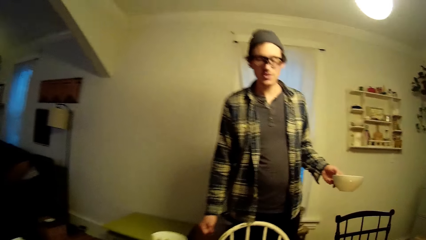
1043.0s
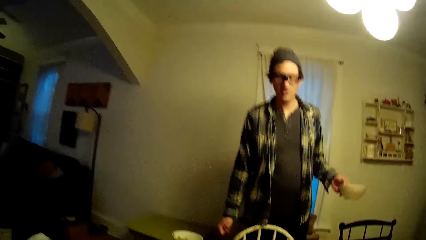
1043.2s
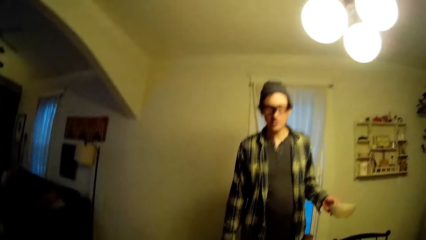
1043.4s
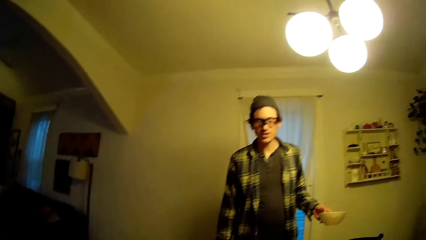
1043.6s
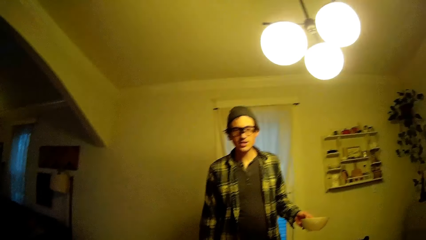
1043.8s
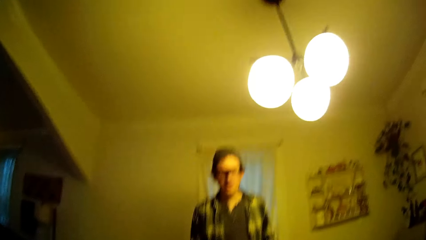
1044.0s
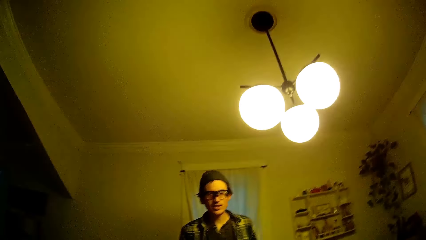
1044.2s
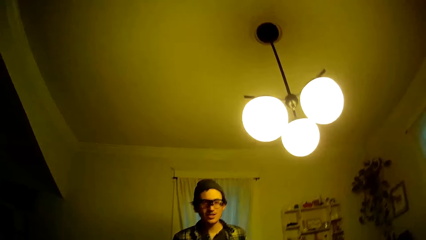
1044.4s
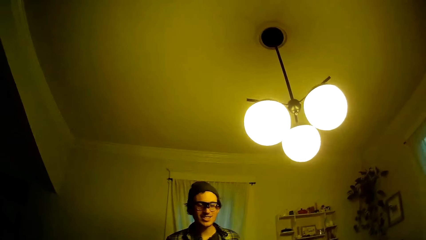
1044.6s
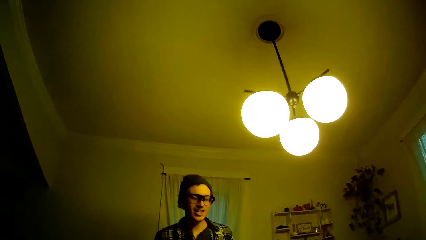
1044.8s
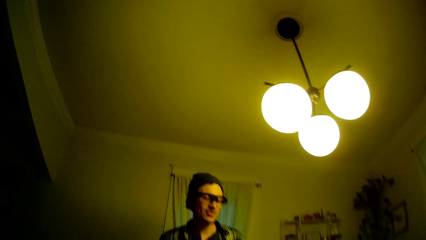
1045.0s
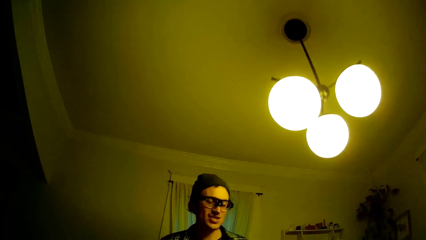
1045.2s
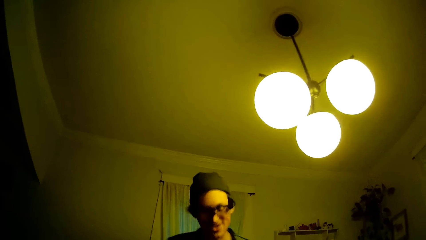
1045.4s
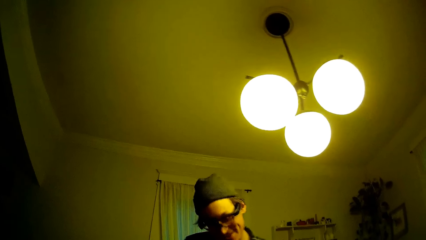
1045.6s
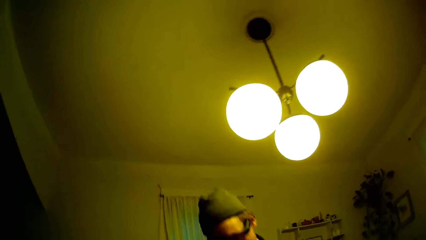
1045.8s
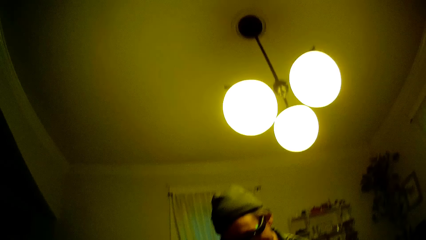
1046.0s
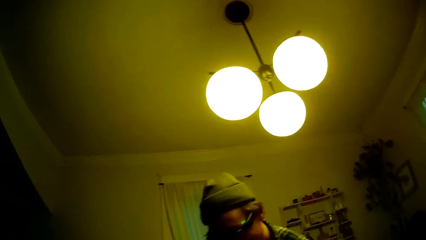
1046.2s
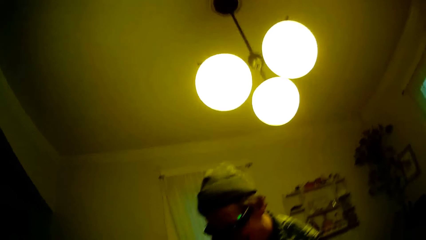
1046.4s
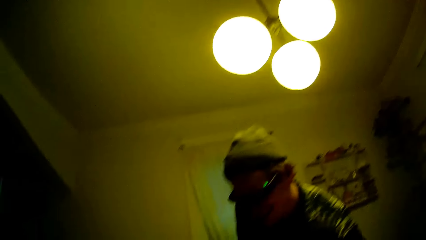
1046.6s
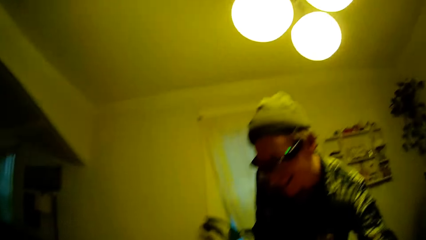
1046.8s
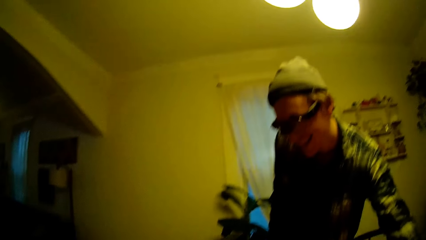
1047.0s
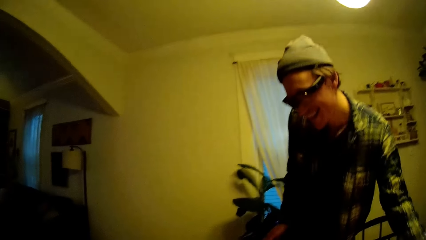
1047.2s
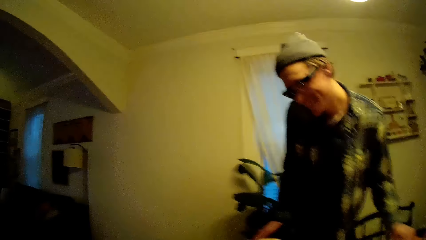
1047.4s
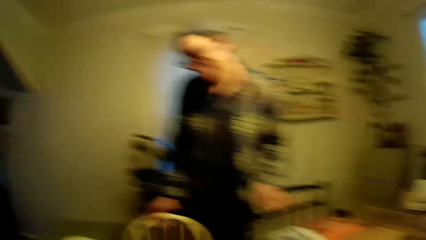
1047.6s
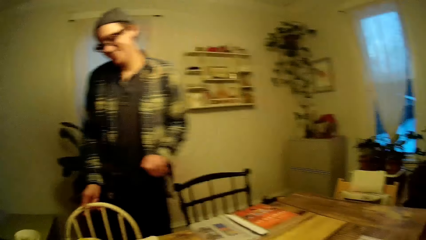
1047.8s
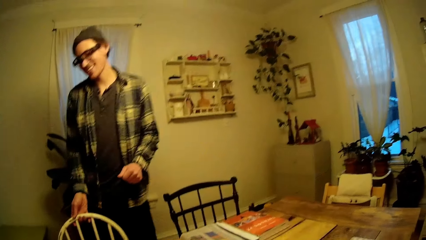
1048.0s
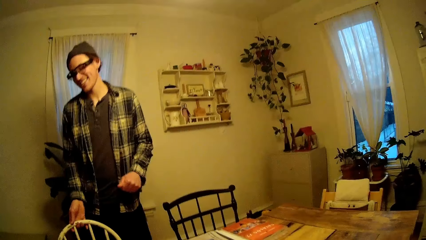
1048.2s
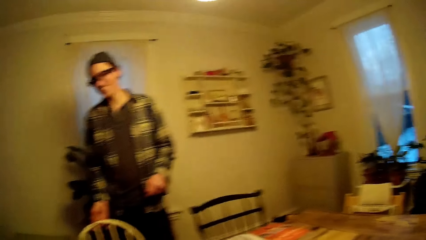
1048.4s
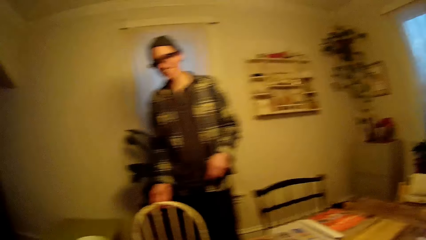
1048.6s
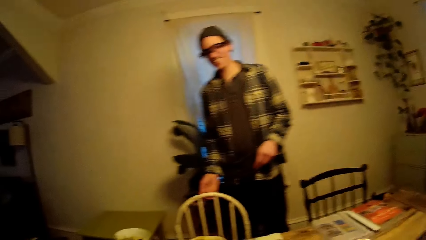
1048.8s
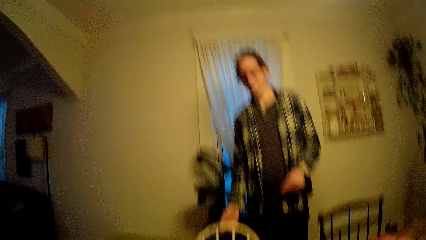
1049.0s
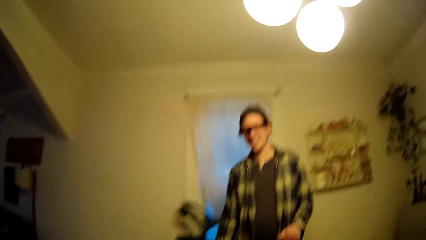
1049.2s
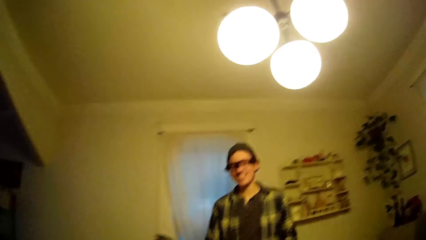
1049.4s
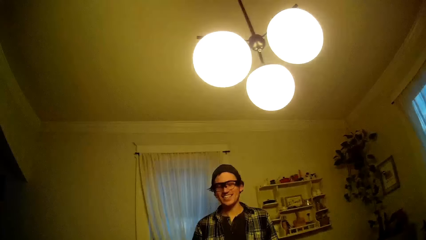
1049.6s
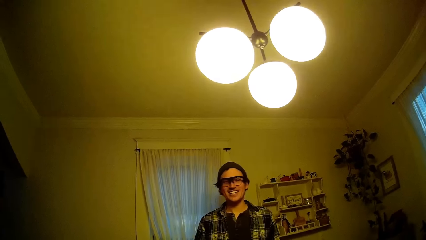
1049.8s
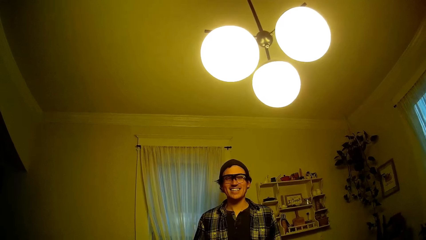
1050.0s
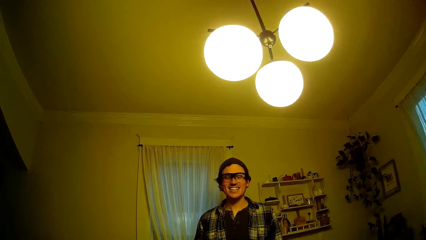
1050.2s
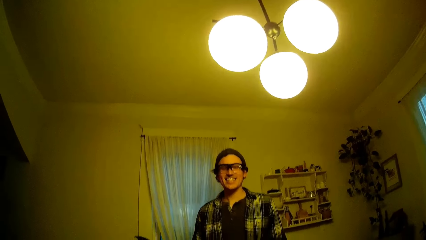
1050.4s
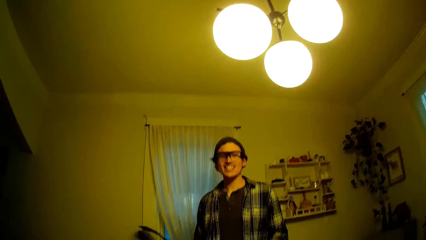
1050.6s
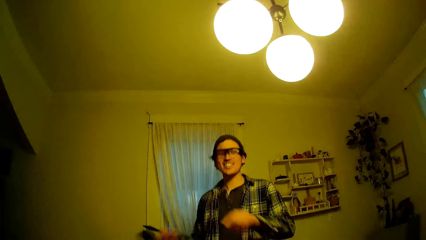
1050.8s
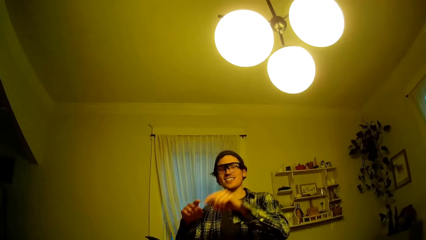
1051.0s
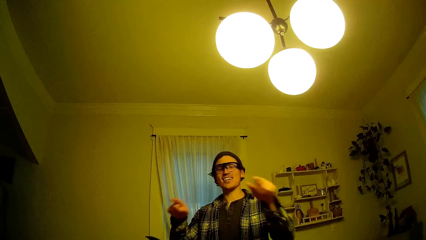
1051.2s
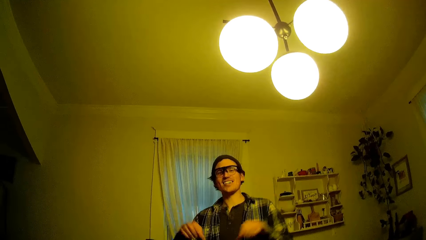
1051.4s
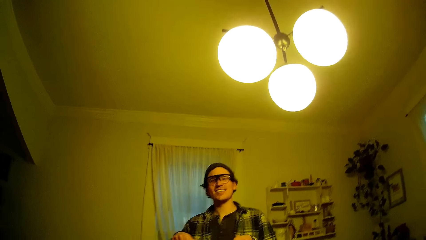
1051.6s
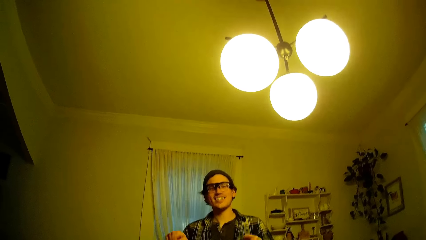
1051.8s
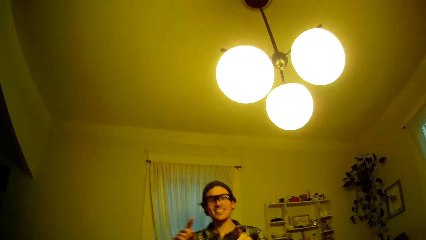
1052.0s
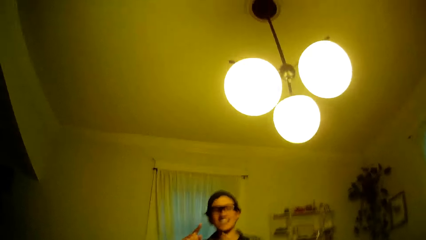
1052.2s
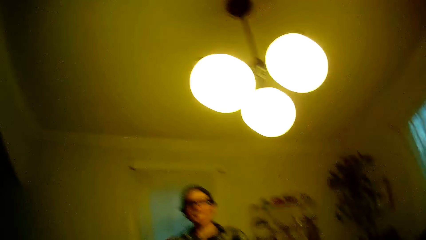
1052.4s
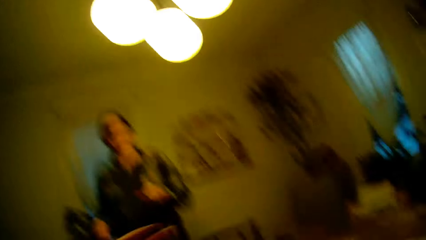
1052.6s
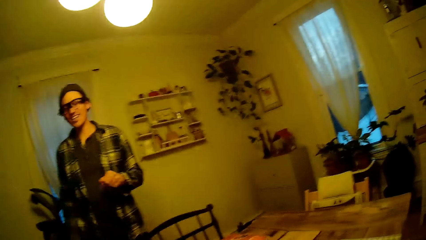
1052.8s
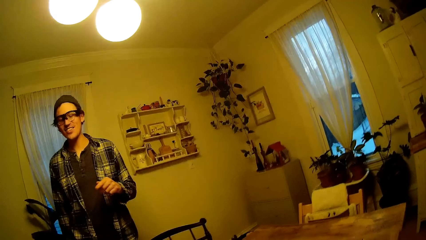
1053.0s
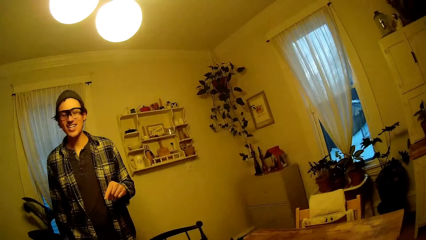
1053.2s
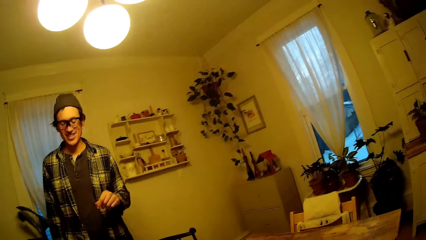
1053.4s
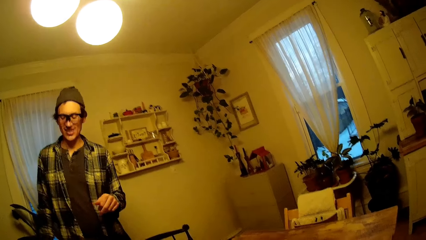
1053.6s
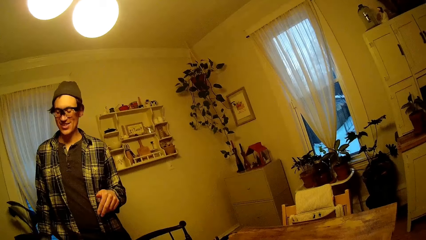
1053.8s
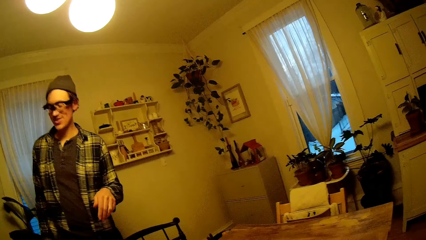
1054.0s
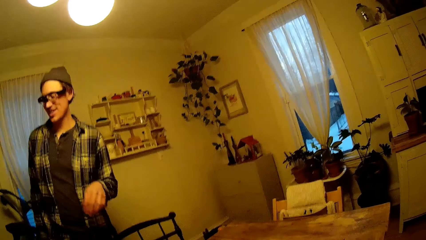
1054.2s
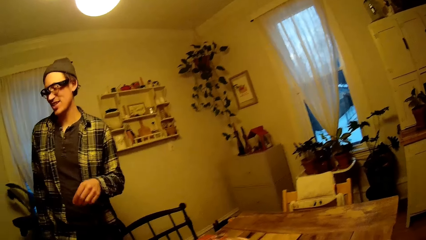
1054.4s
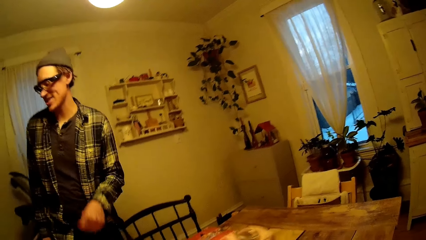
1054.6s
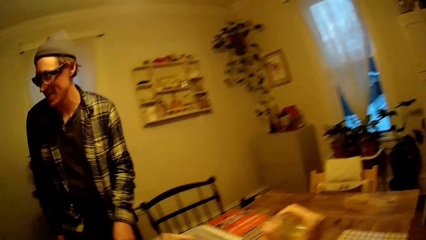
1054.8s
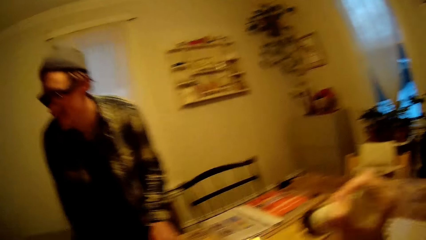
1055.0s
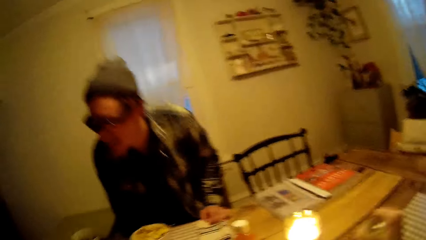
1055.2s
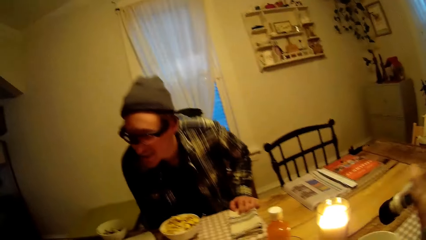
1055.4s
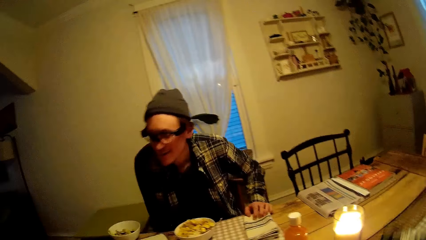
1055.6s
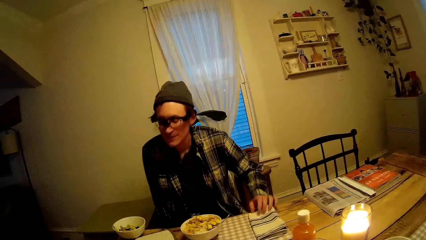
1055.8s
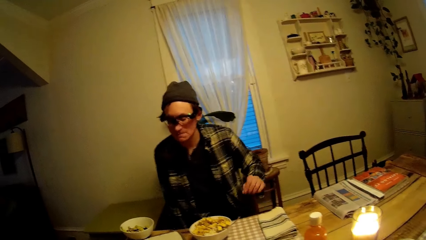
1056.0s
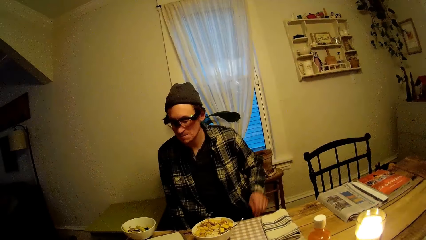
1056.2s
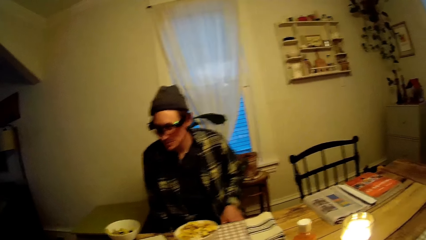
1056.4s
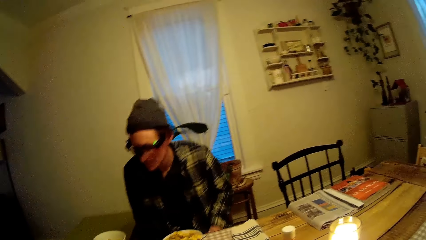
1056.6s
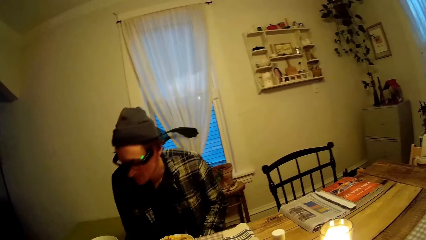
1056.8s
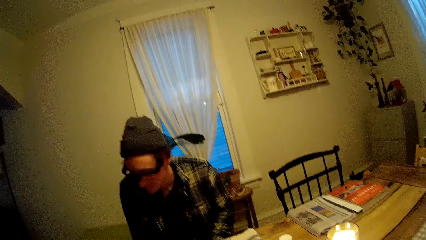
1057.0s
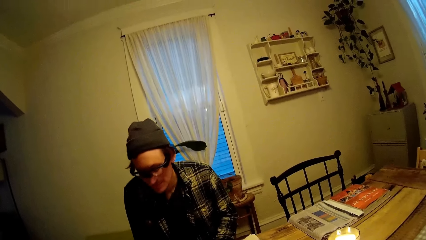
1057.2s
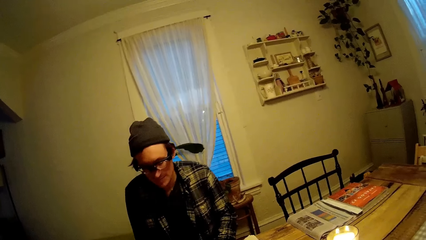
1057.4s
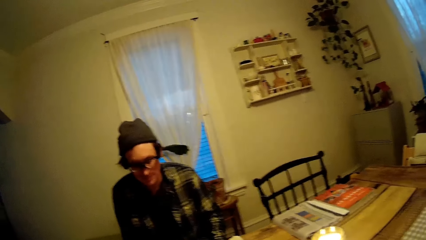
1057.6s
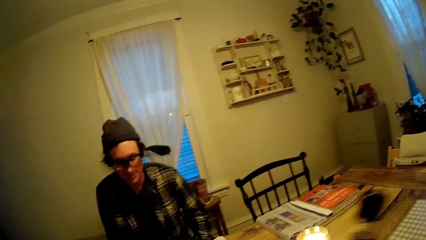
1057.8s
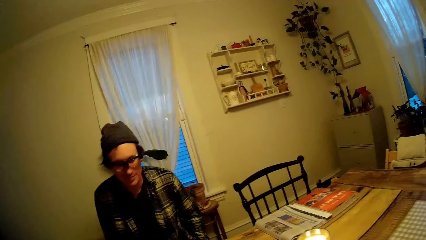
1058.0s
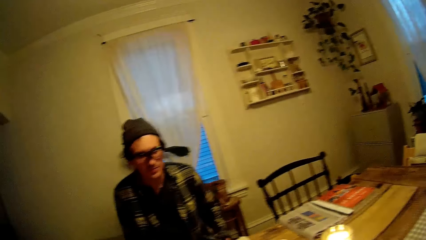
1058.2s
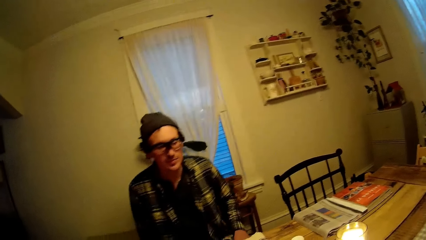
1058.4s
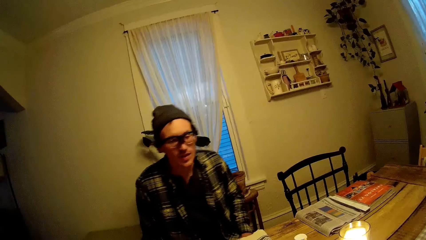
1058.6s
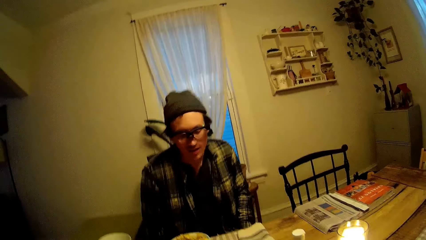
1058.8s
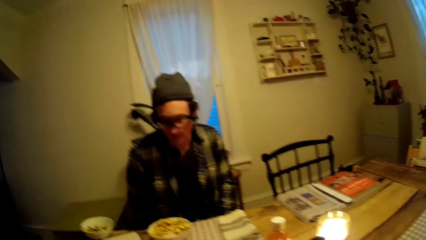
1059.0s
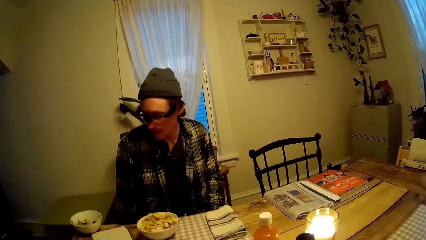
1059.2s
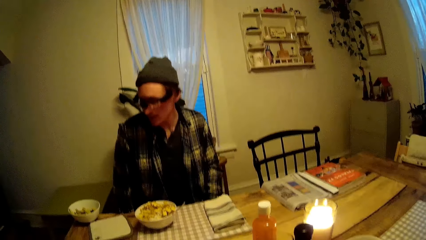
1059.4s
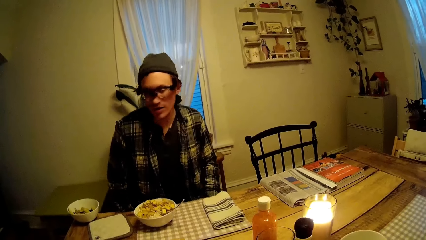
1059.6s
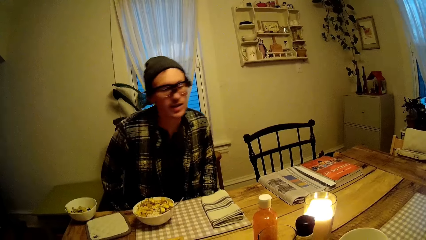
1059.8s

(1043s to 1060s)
The camera wearer talks with the man in the house. The man makes hand gestures towards the camera wearer. The man places his left hand on the dining table and sits on the chair at the dining table opposite the camera wearer.
